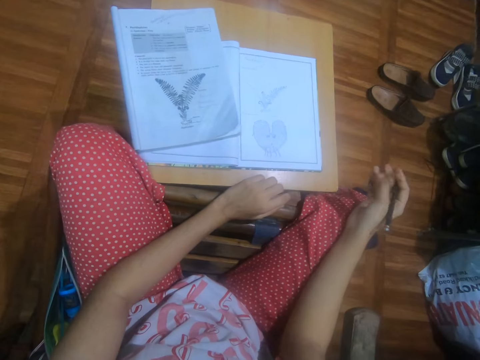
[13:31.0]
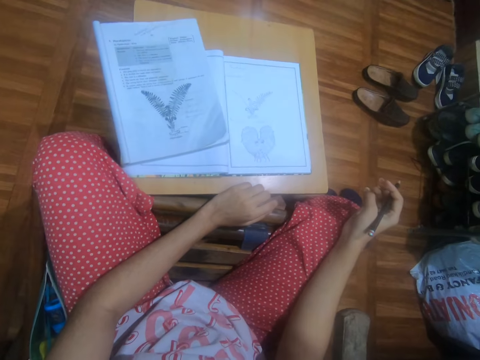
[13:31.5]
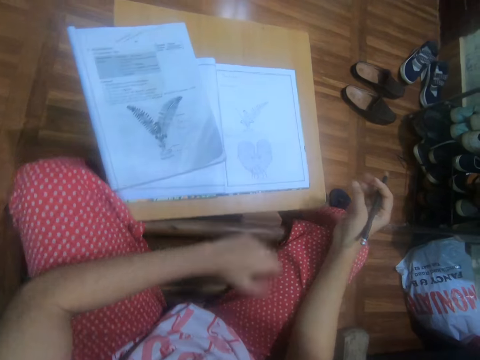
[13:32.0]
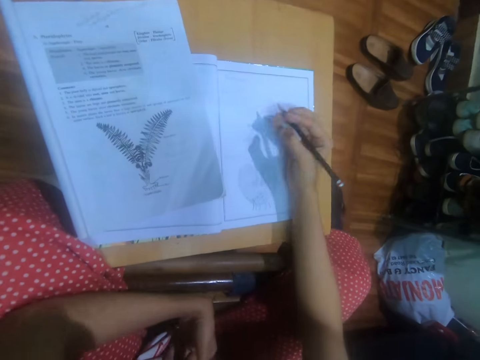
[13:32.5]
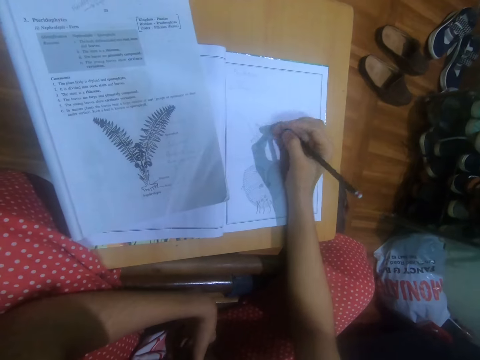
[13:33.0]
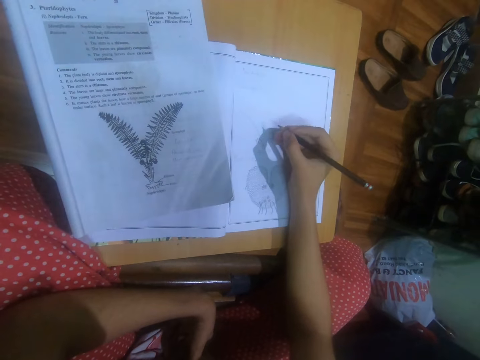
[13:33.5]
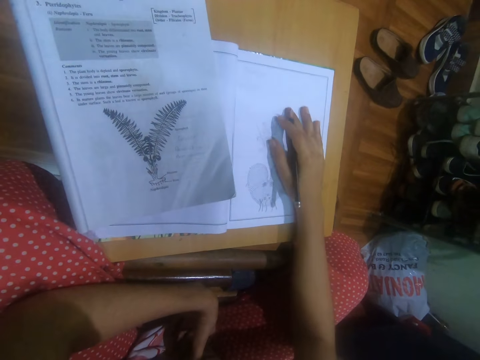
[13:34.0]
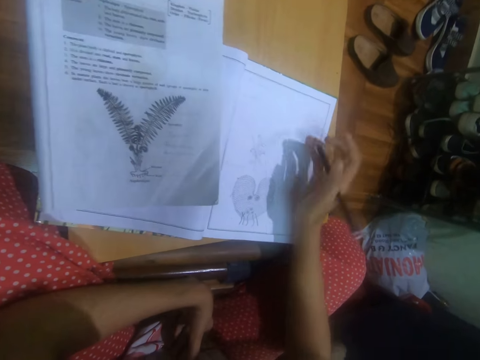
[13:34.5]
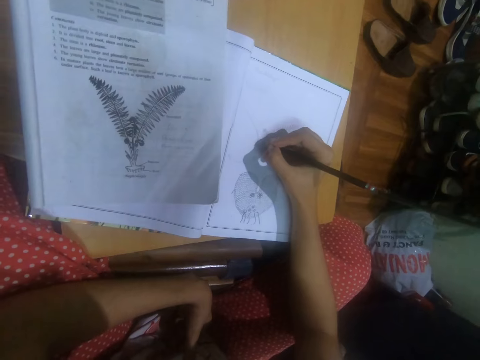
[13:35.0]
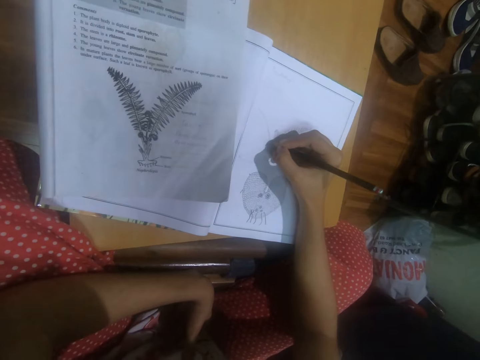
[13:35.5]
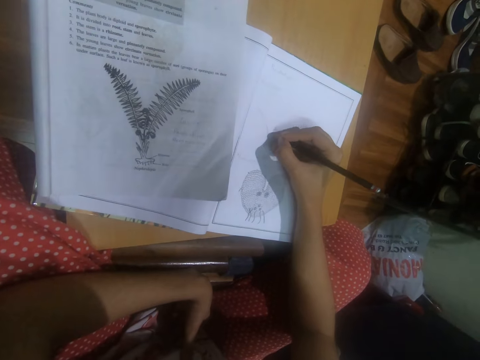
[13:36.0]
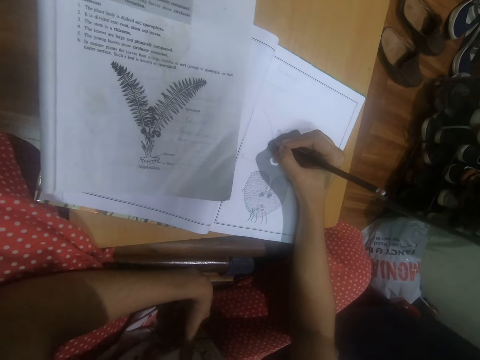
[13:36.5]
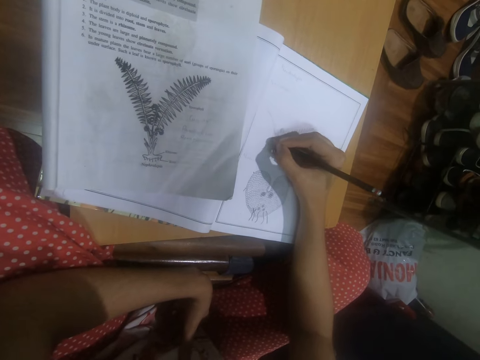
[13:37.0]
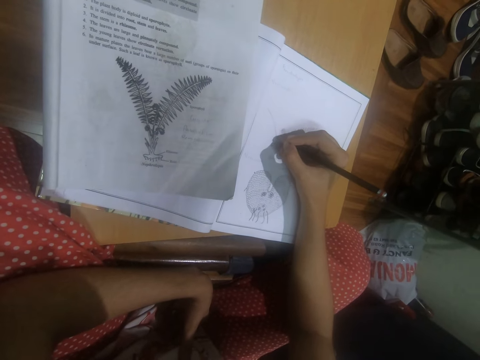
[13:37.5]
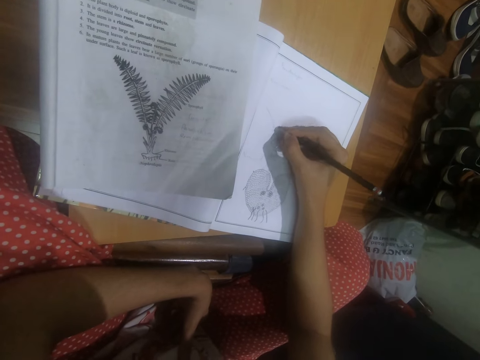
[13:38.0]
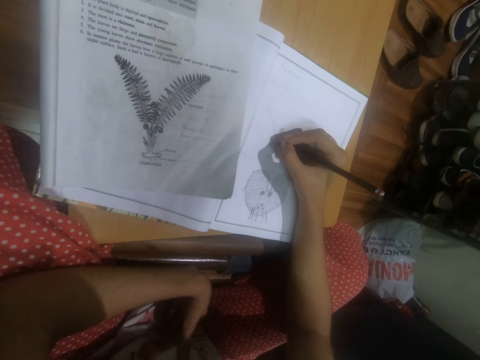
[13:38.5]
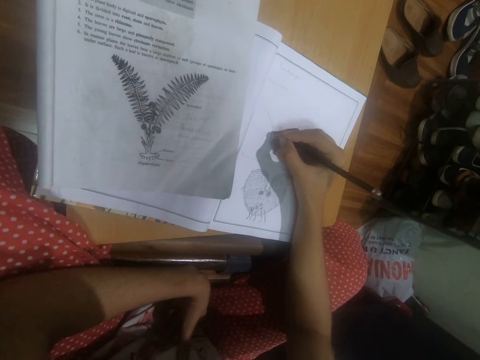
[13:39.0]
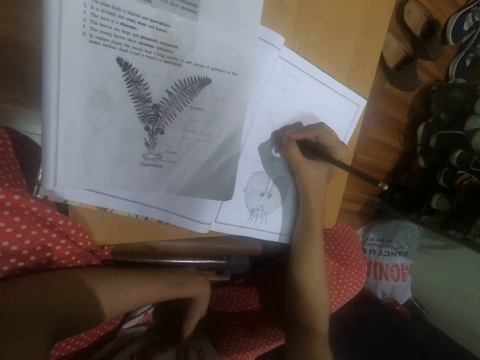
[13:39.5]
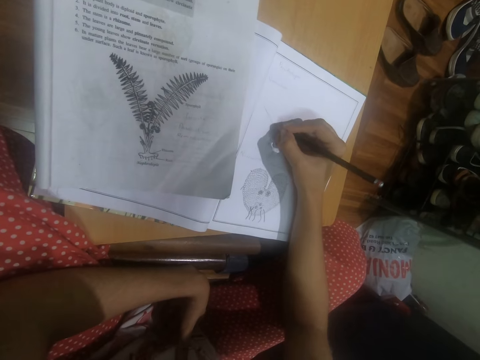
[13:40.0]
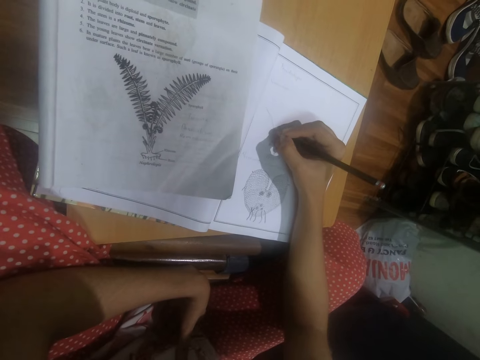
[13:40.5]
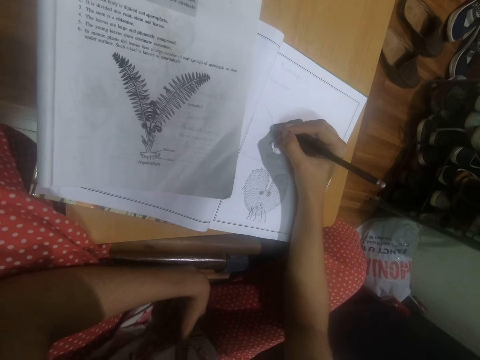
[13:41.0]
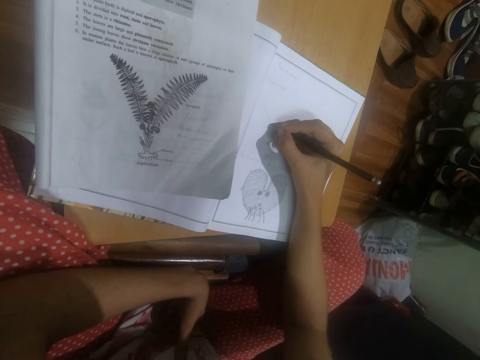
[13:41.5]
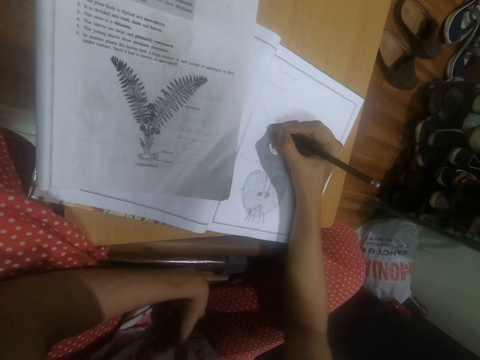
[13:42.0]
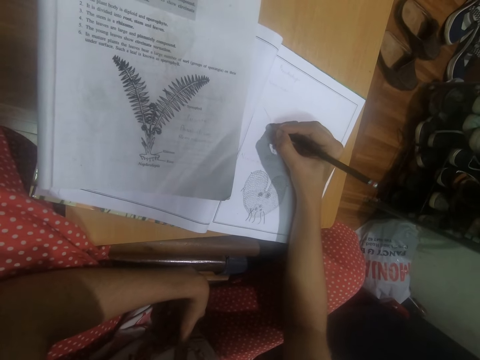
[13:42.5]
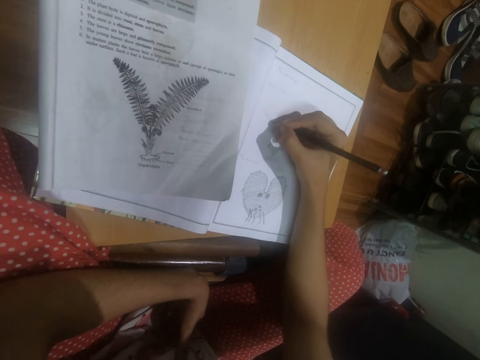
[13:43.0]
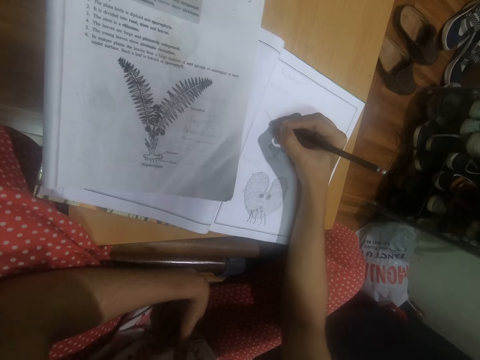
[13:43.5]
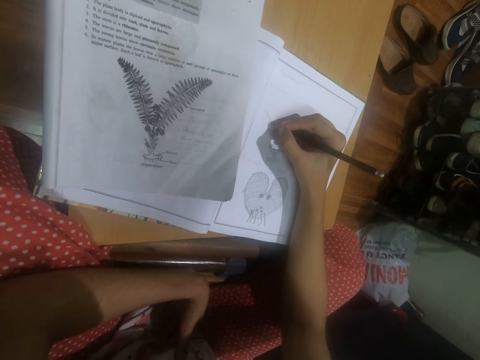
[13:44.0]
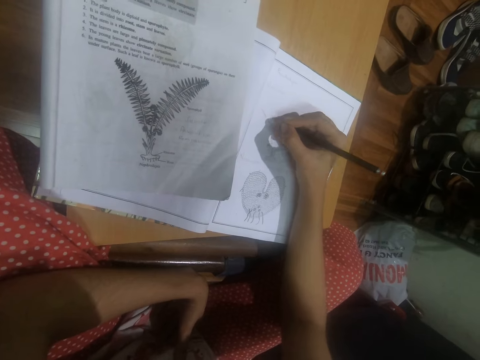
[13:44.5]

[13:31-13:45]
The camera wearer adjusts the books on the table with her right hand. She draws in the book with the pencil in her right hand.

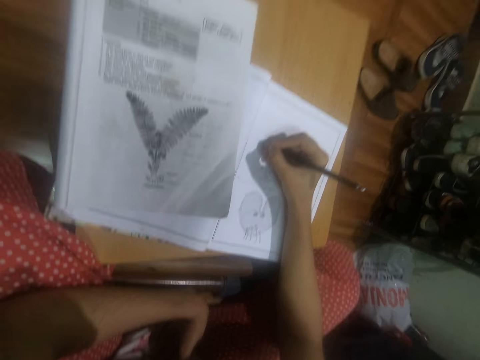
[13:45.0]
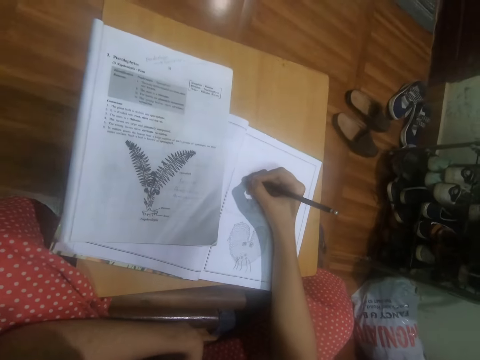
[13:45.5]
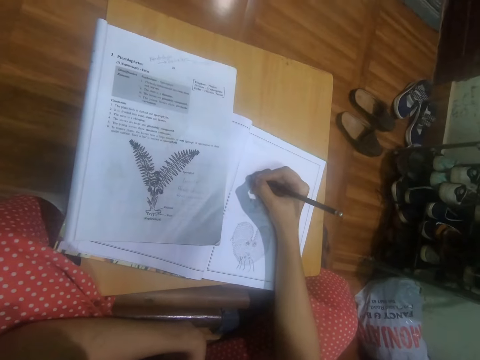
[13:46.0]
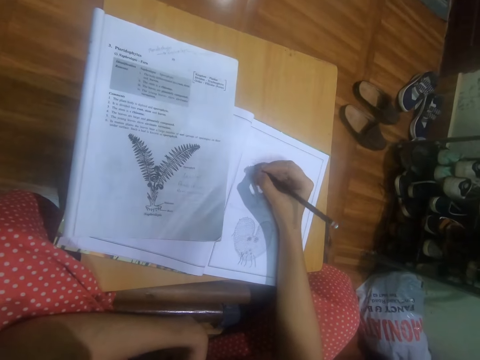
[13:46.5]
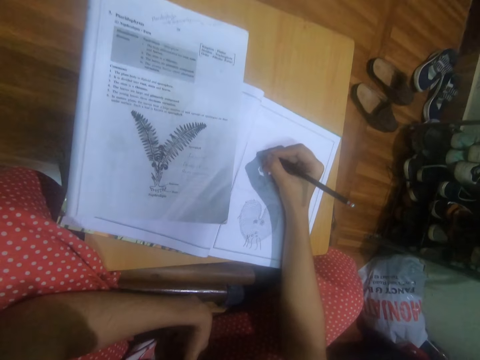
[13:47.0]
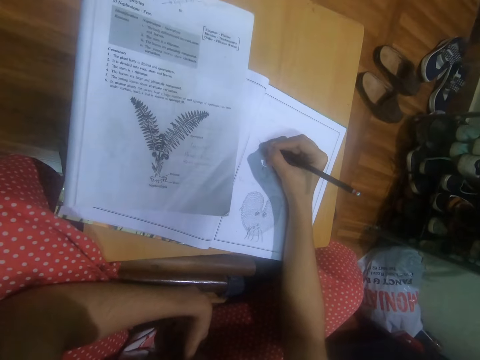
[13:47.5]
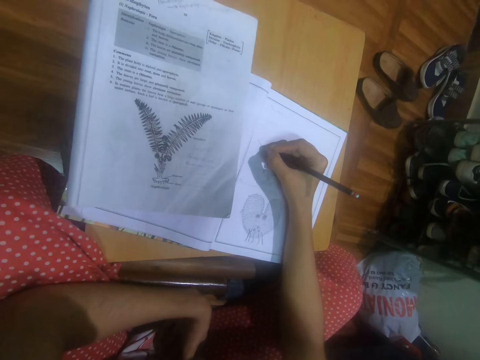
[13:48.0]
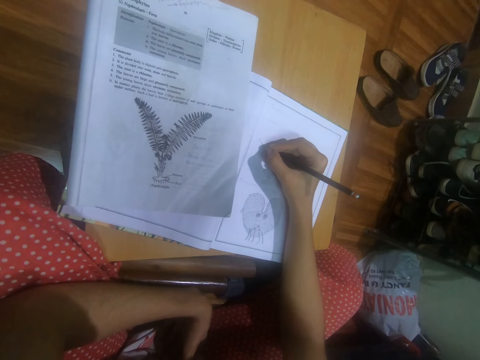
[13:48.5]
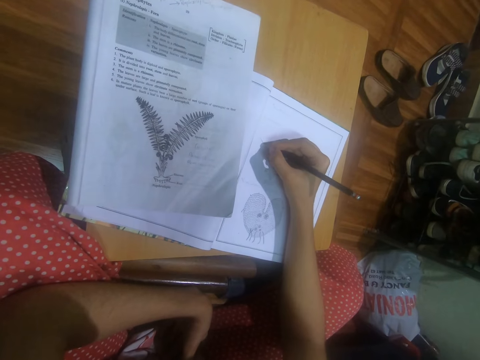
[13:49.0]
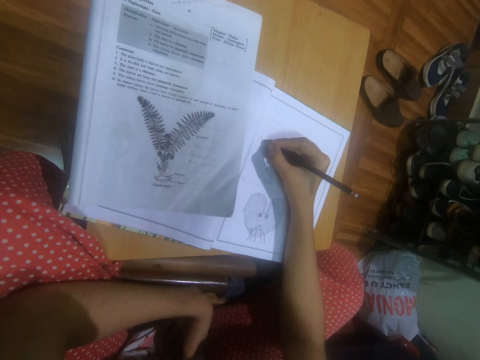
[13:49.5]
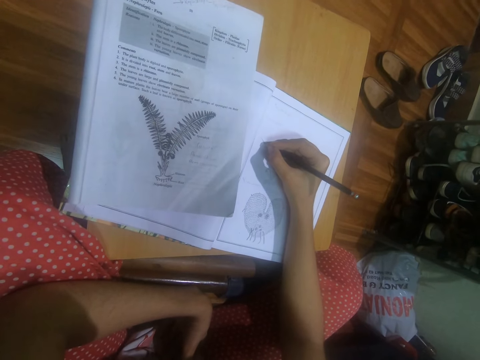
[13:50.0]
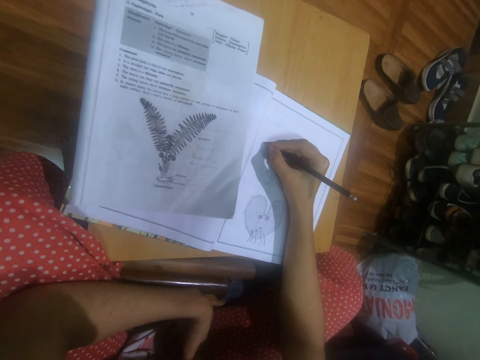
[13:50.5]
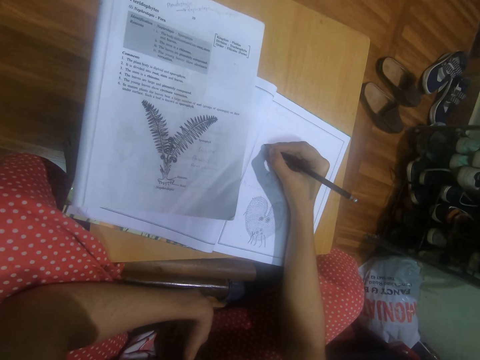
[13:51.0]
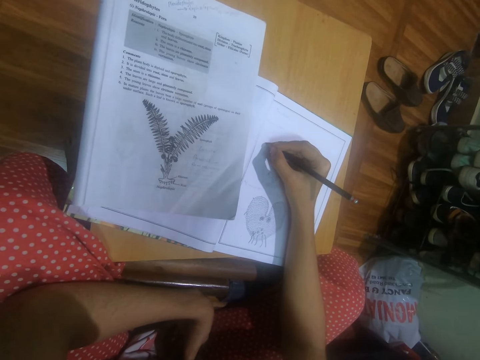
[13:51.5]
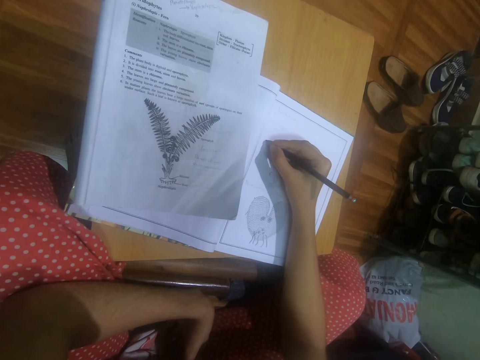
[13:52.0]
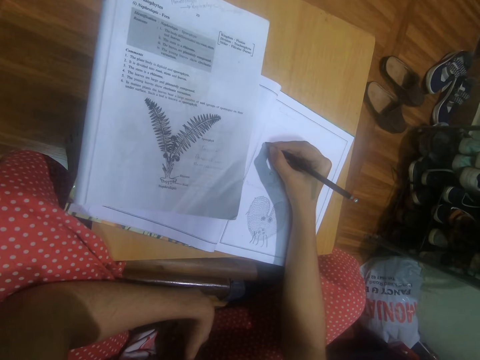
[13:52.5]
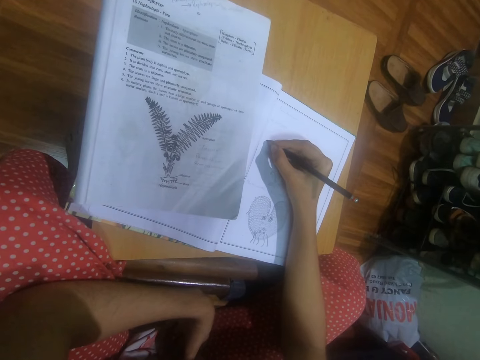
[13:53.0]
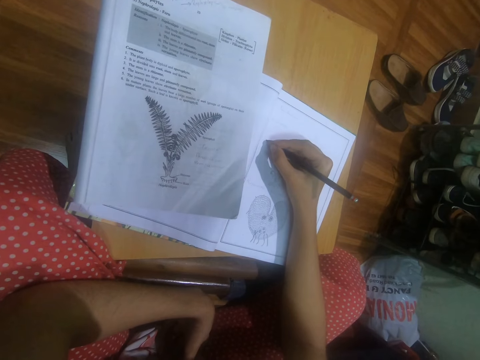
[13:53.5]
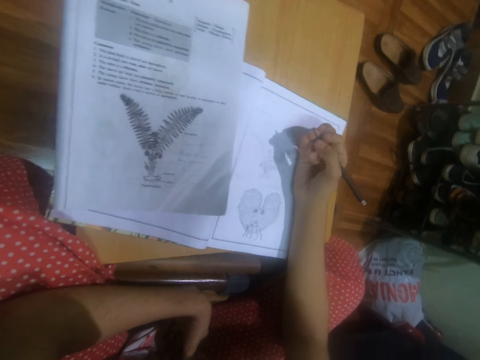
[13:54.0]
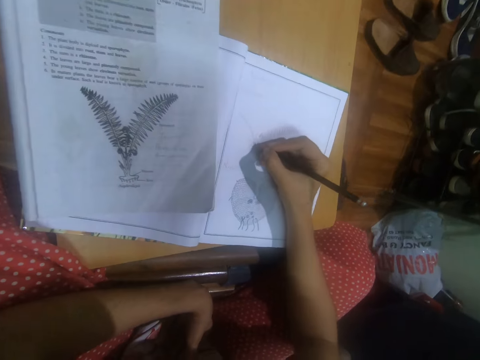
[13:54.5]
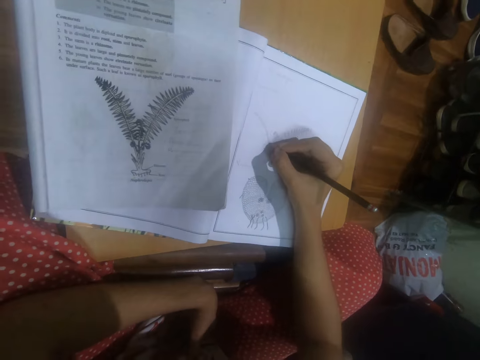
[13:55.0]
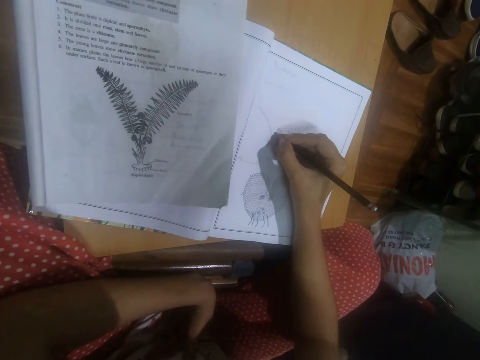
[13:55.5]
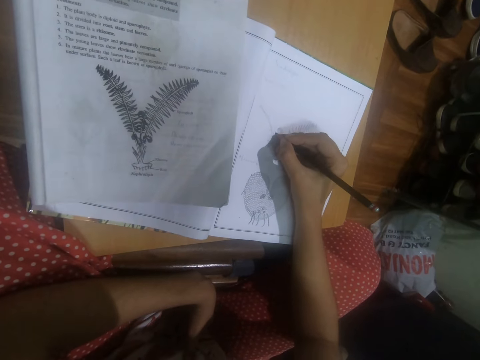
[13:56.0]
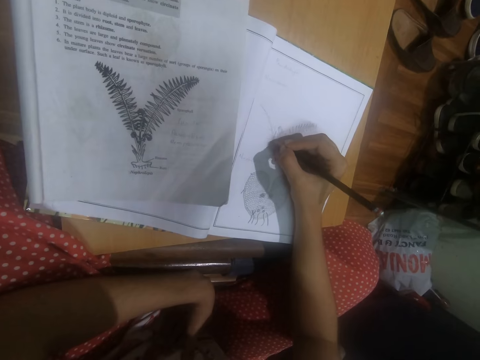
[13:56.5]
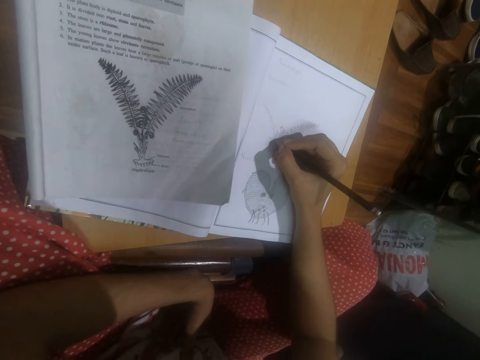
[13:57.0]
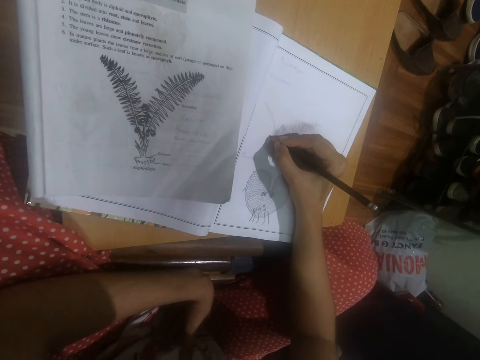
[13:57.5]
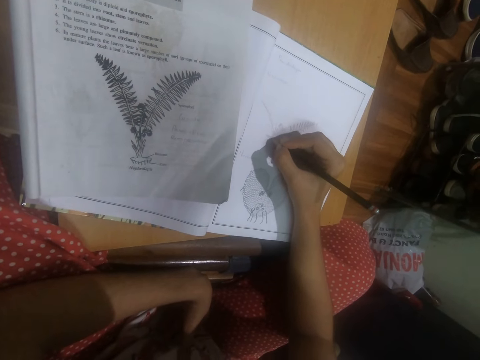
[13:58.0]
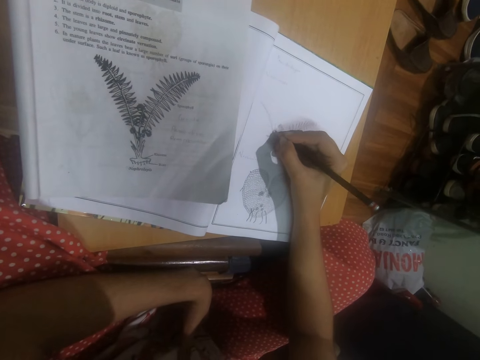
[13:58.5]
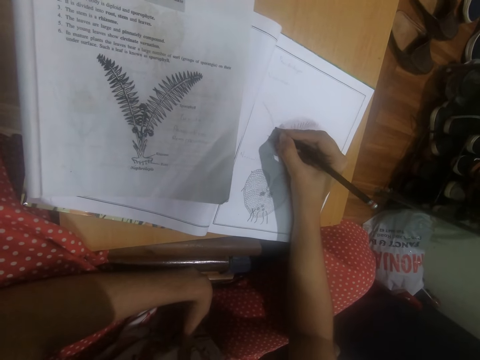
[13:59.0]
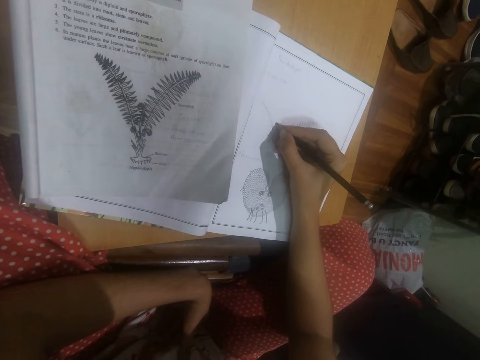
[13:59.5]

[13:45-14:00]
The camera wearer draws on the drawing book with the pencil in her right hand. She draws on the drawing book with the pencil in her right hand again.
